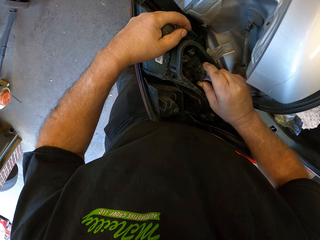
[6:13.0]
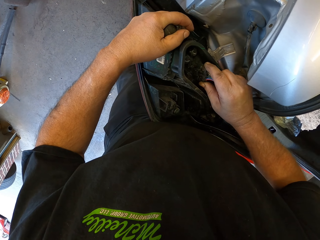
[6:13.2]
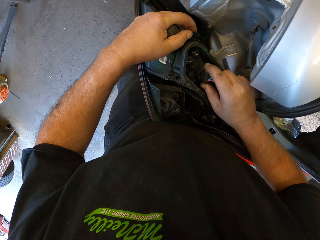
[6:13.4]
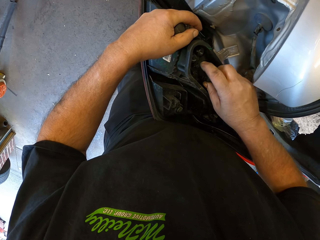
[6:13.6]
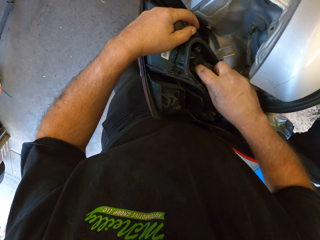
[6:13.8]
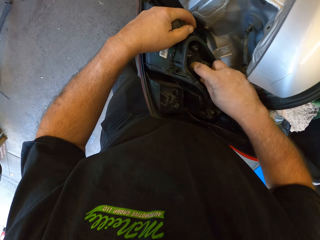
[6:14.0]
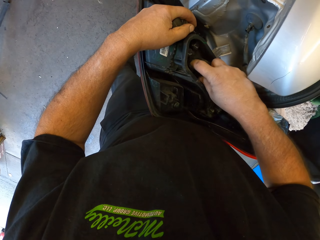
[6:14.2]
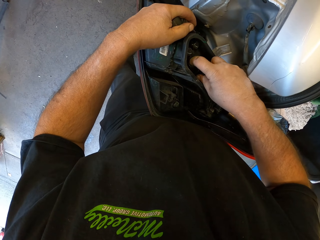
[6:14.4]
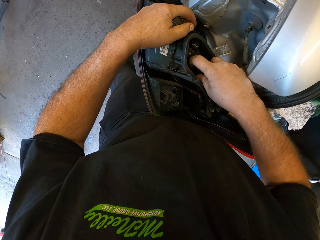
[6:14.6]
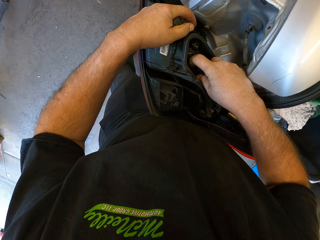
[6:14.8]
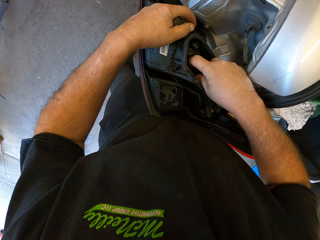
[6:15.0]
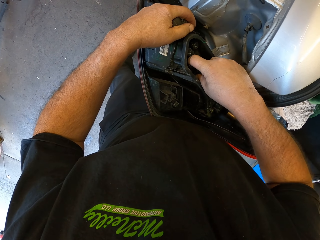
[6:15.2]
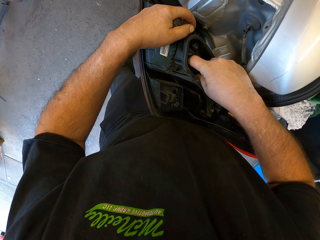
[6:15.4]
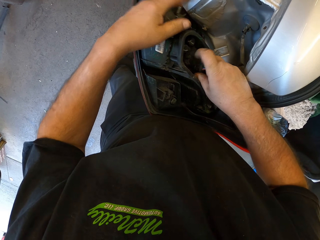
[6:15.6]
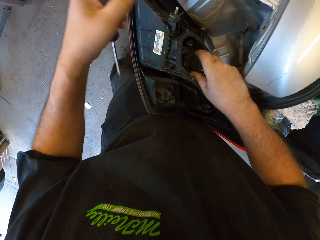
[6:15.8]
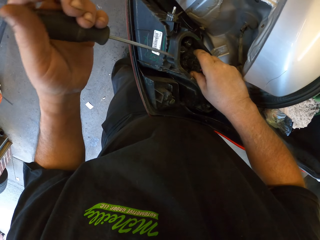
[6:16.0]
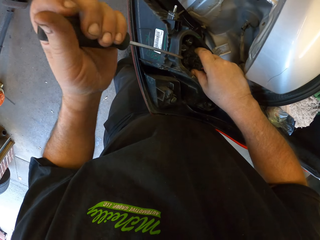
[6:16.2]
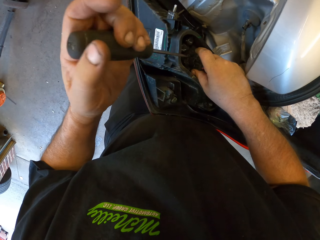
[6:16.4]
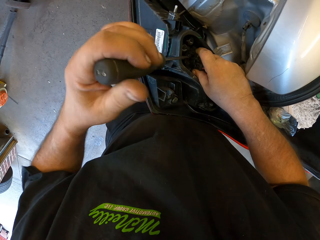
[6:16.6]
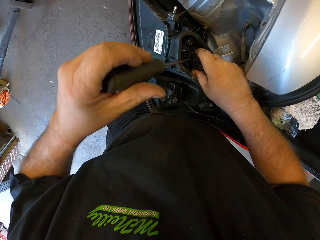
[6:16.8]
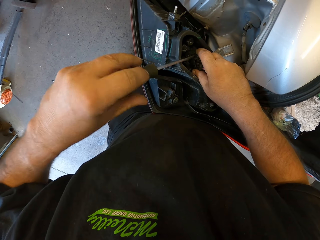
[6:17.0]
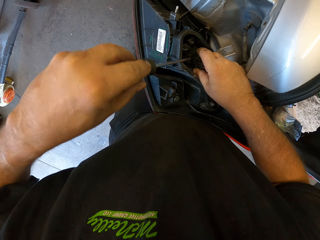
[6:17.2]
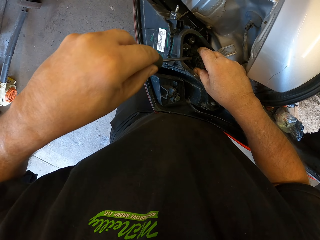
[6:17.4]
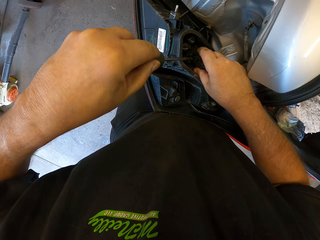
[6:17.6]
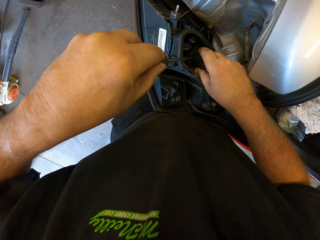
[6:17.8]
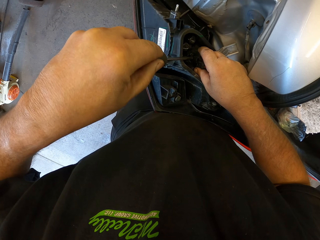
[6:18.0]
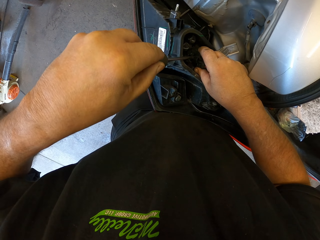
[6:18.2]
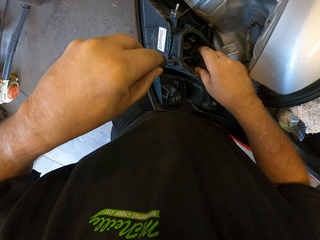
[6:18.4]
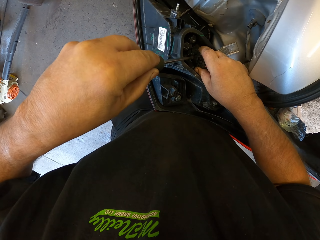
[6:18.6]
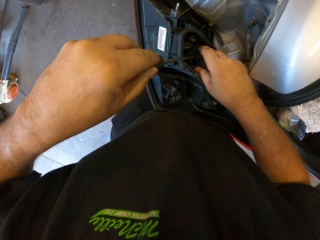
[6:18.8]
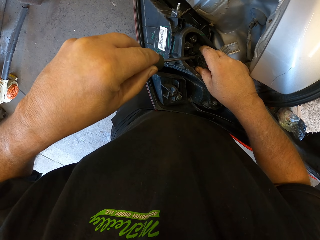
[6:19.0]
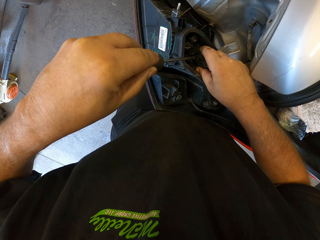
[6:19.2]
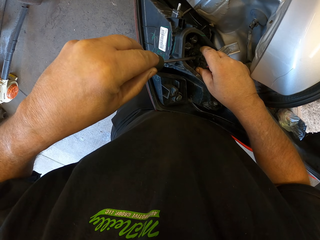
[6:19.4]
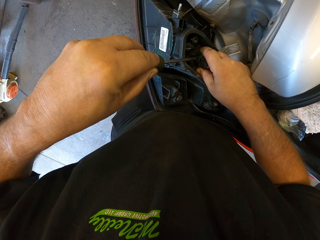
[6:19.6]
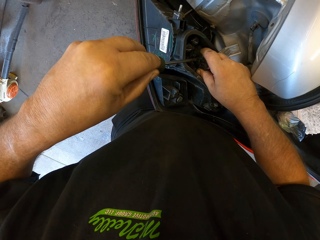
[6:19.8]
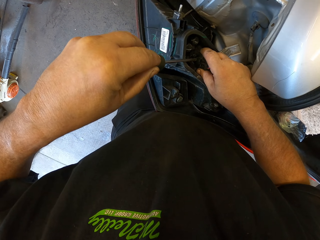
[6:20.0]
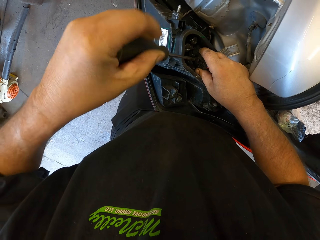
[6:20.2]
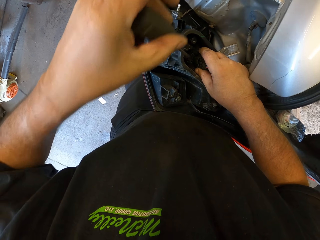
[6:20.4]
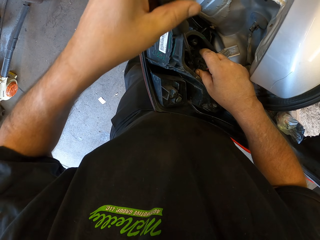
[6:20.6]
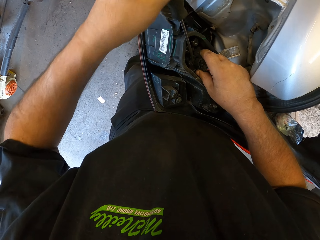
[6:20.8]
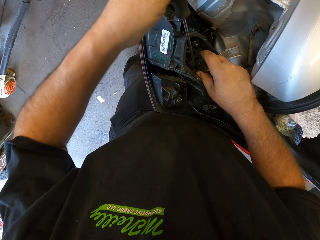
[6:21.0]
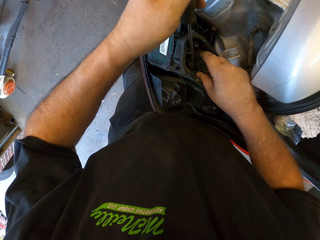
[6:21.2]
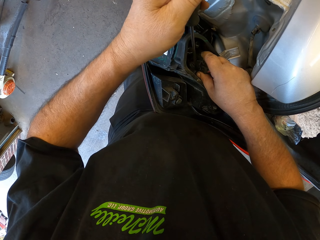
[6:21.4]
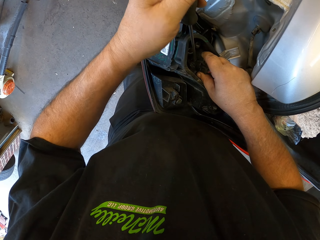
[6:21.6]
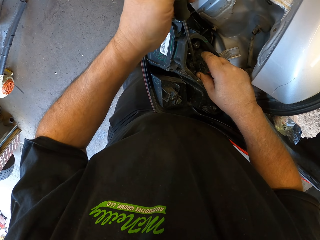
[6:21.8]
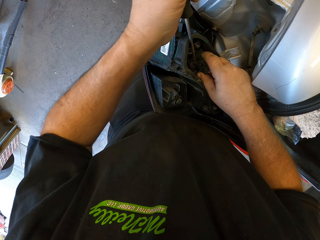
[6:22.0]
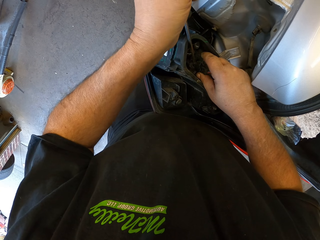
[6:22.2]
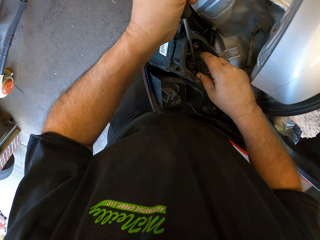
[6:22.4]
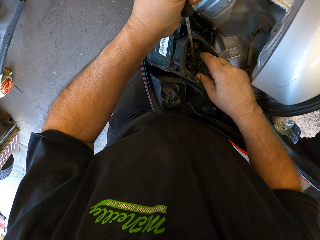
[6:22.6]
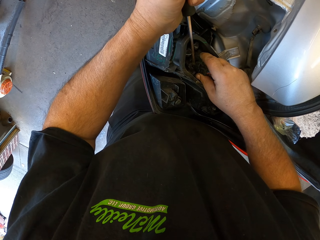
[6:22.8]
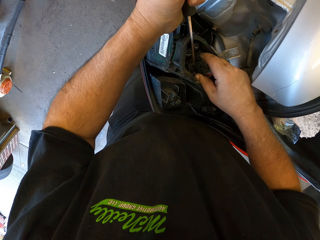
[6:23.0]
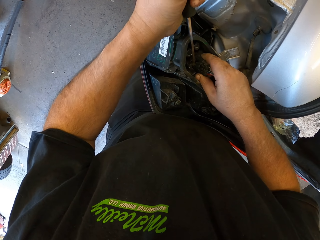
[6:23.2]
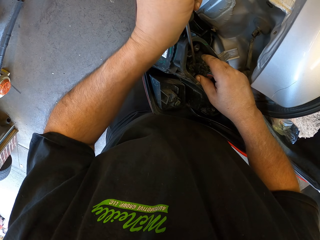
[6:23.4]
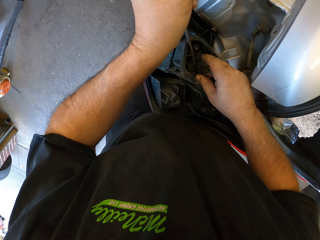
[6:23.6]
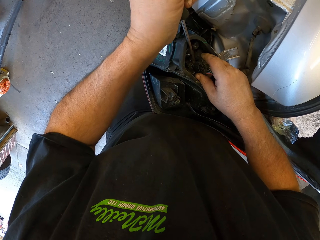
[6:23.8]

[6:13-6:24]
The camera wearer untightens a cable on the tail lamp.

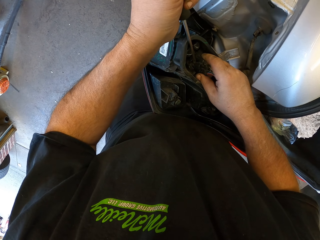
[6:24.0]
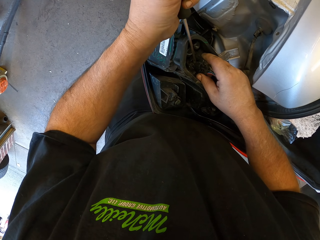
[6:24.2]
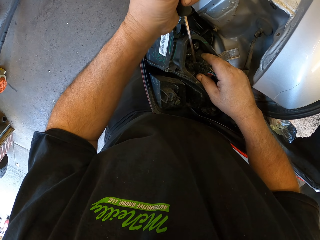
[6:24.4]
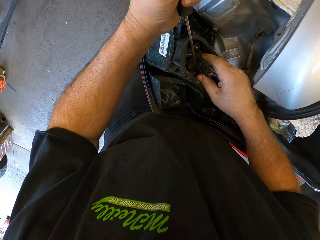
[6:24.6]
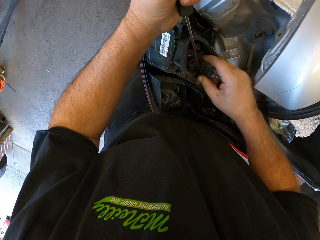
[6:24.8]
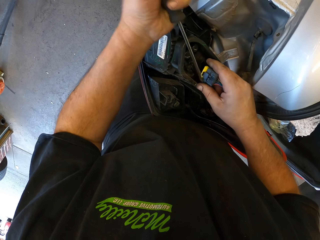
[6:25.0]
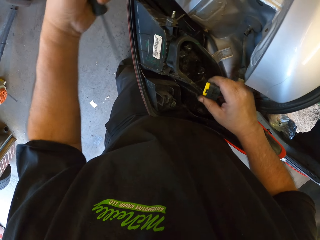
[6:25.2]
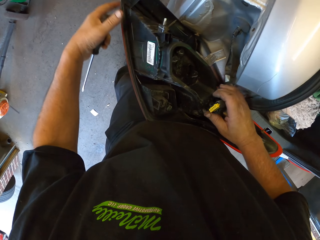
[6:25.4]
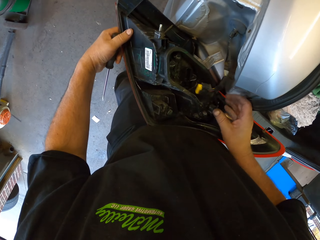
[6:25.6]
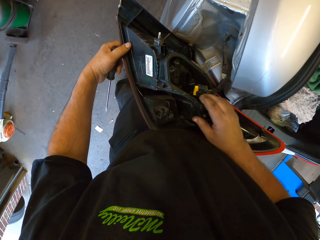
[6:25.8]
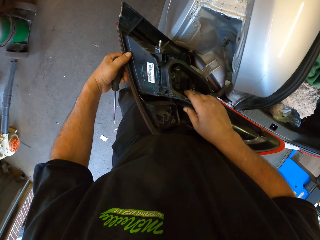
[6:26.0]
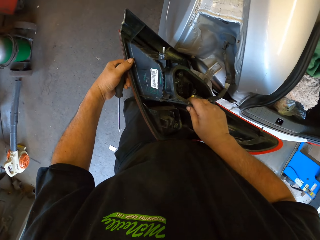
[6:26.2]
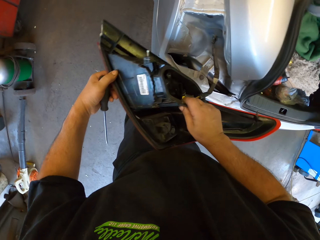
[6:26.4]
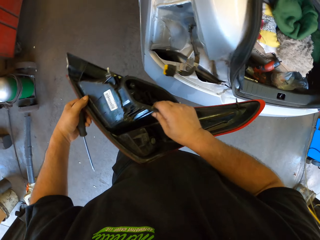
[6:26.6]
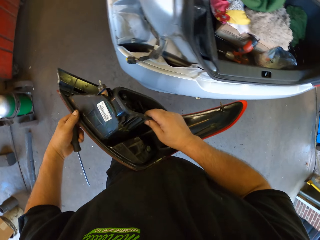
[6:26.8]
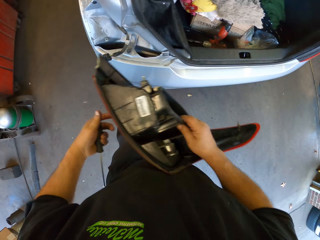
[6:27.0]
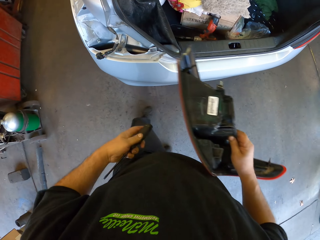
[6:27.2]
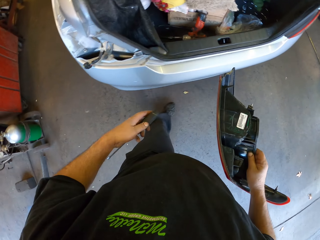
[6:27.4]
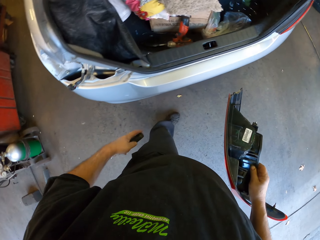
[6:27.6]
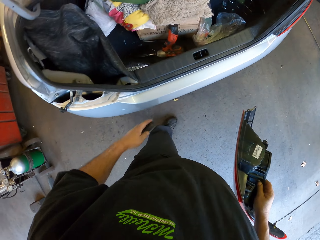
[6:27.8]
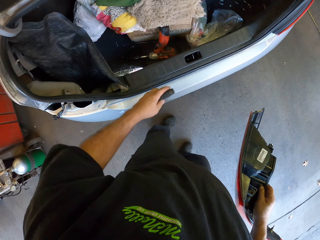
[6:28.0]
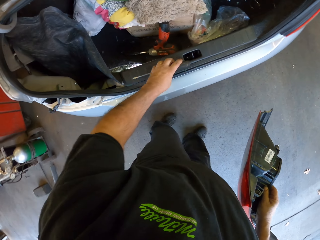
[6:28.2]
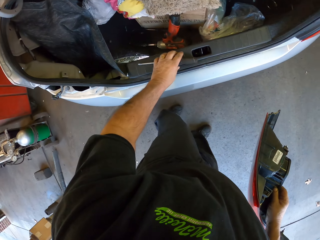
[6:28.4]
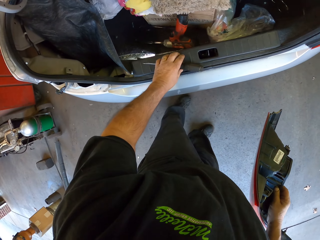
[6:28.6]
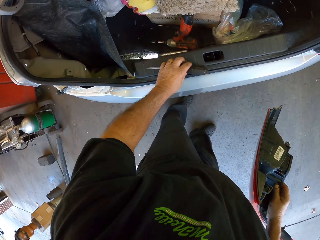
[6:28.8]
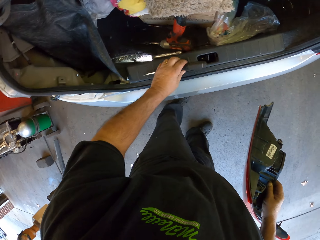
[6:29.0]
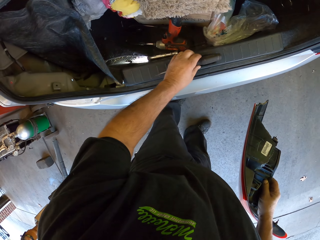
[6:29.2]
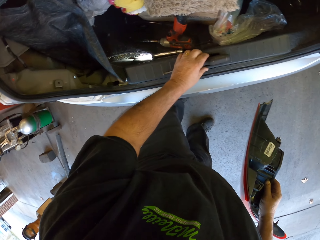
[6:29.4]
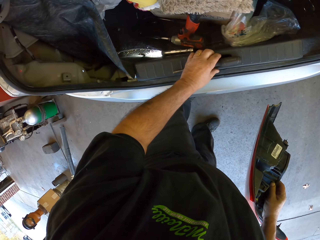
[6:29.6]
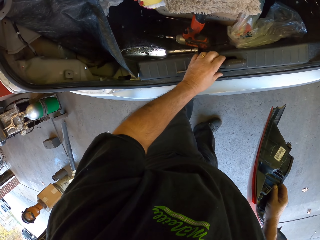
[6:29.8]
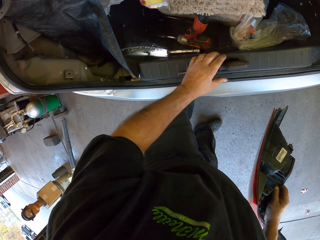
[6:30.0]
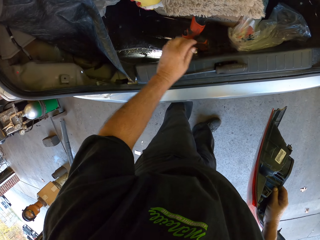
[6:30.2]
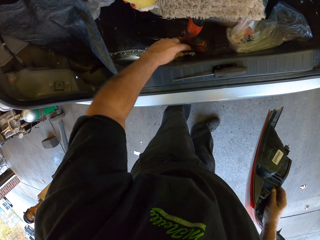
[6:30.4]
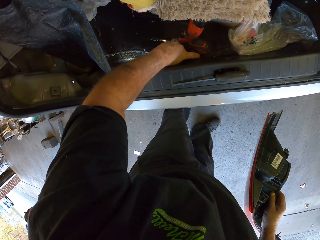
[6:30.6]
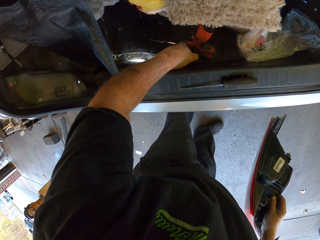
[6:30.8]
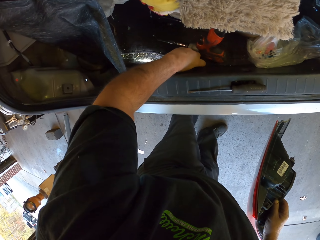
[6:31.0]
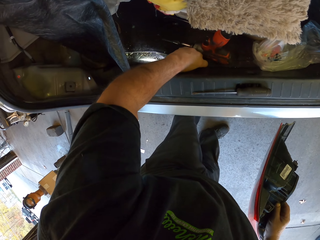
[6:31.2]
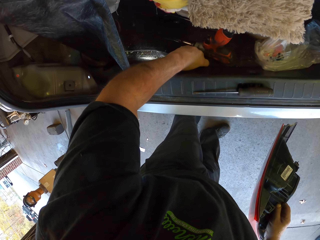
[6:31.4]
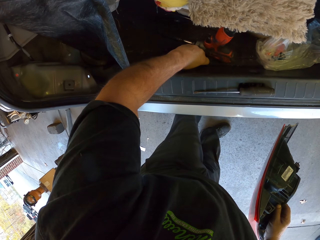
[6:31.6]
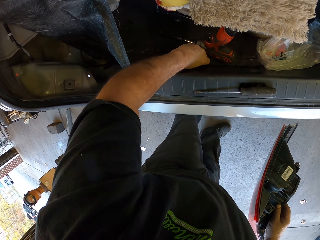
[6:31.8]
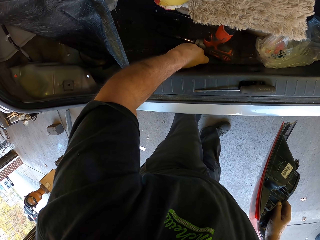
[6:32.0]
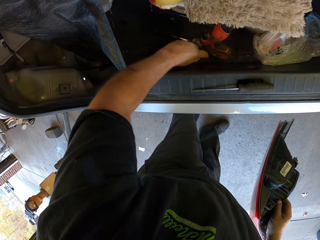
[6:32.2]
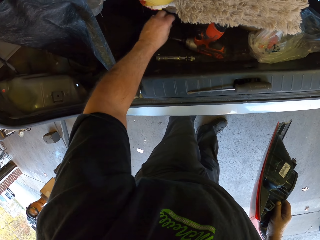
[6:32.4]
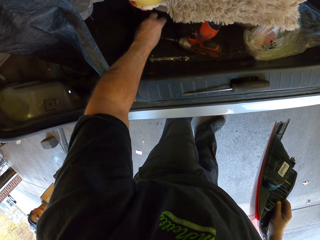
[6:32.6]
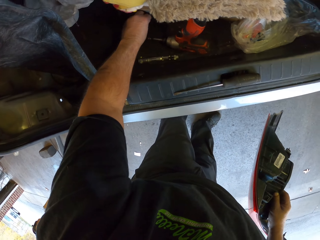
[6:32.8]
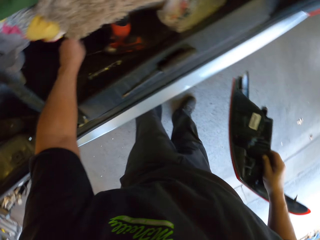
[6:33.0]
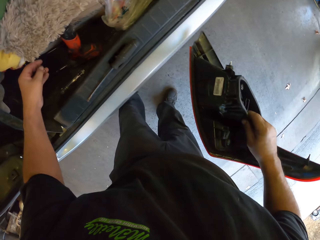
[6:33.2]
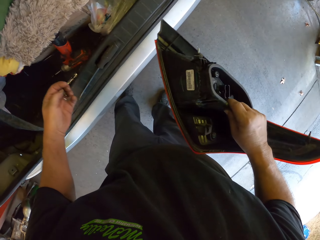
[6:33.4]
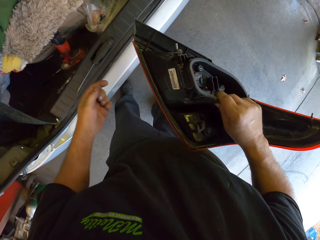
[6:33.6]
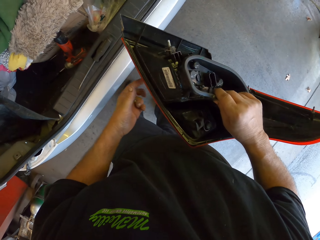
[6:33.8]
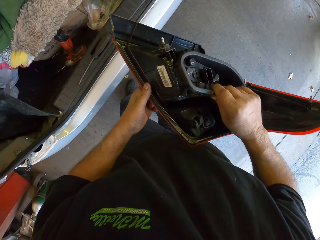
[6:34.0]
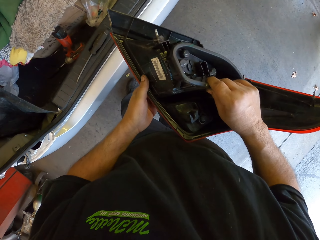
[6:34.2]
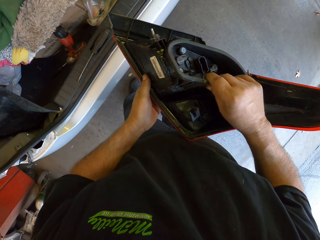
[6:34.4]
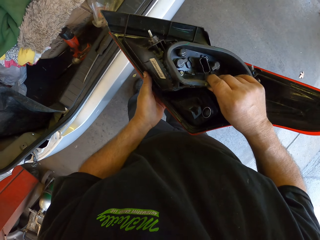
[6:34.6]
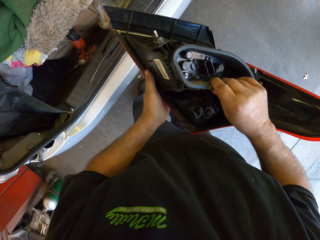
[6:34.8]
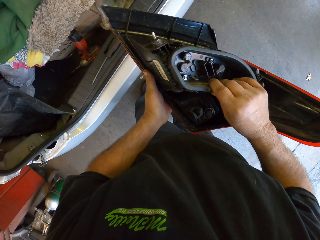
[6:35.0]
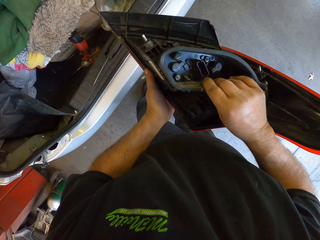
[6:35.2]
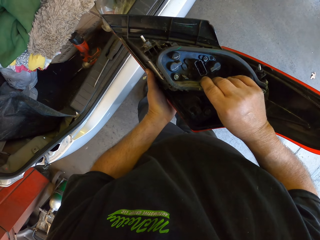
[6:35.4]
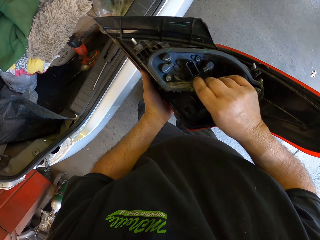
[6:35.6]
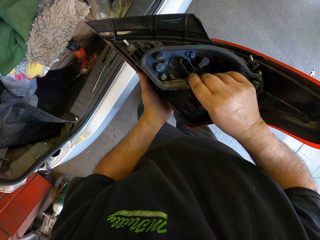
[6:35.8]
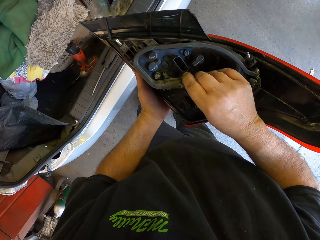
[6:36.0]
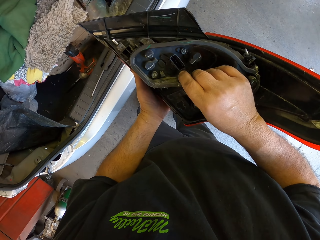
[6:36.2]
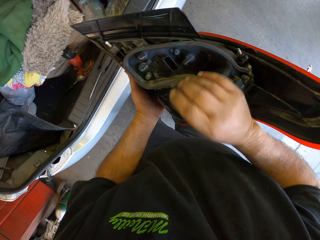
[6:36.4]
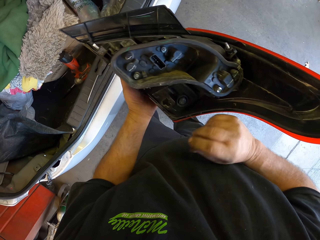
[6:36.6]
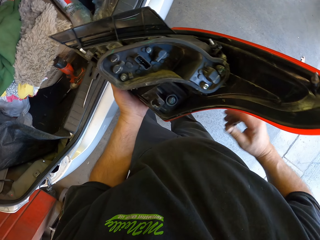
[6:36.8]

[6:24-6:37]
The camera wearer disconnects a wire. They carry a tail lamp. They hold the tail lamp. They put a screwdriver on the car. They switch the flashlight off. They pick up something. They hold the tail lamp.
